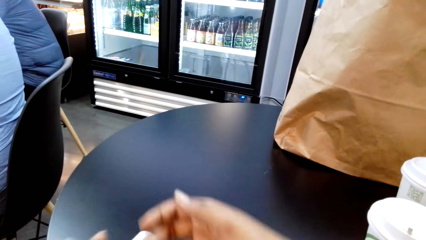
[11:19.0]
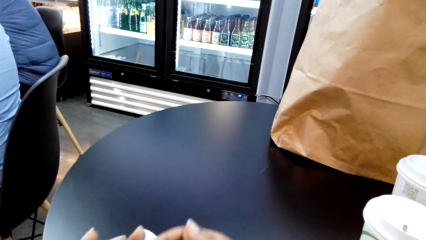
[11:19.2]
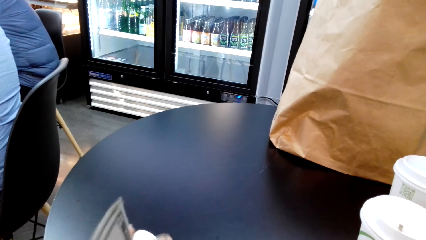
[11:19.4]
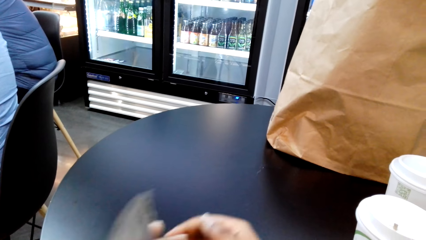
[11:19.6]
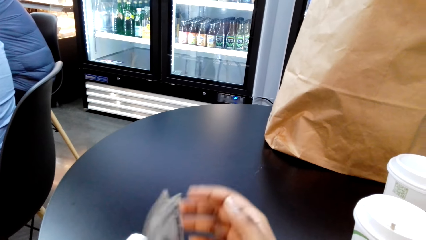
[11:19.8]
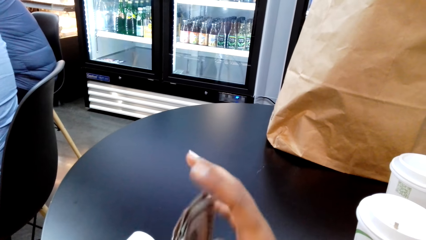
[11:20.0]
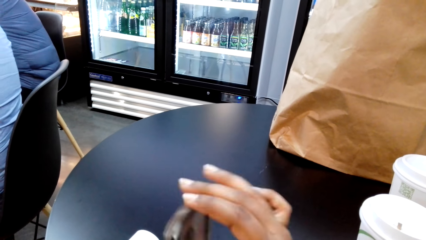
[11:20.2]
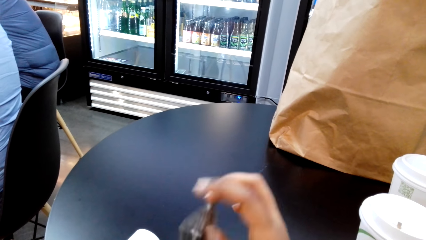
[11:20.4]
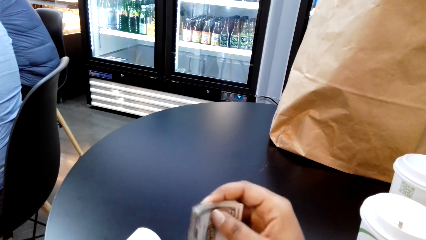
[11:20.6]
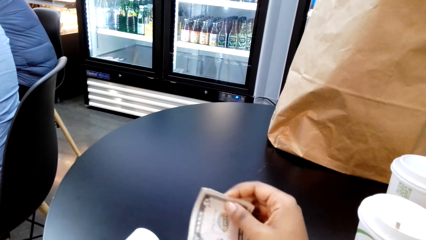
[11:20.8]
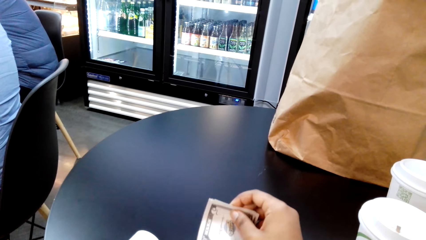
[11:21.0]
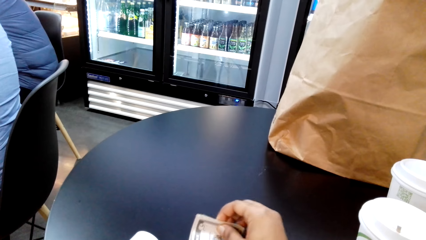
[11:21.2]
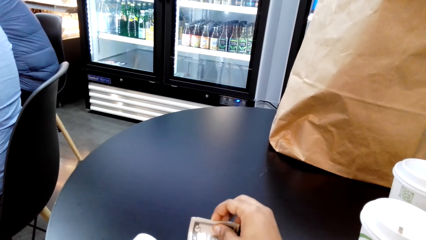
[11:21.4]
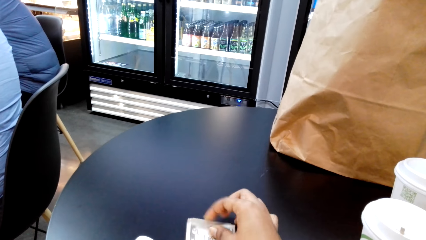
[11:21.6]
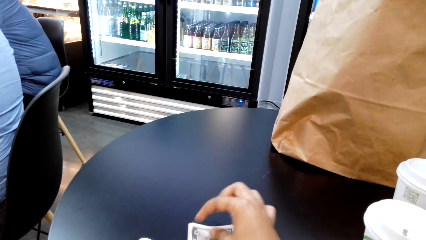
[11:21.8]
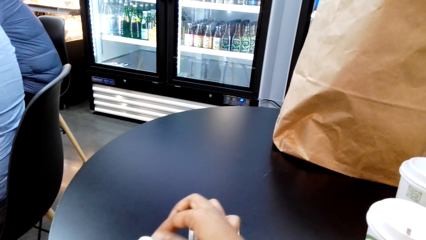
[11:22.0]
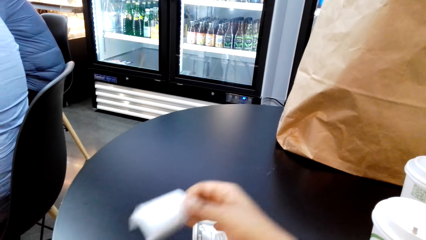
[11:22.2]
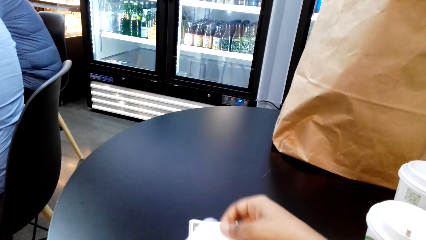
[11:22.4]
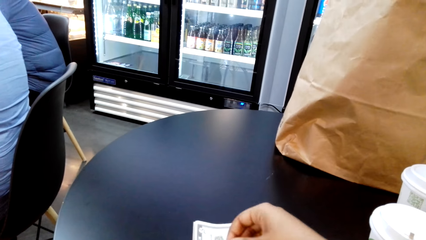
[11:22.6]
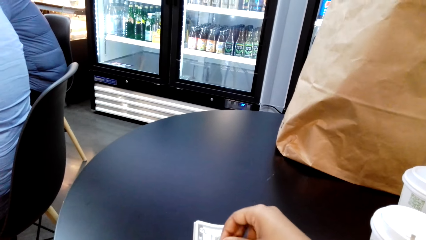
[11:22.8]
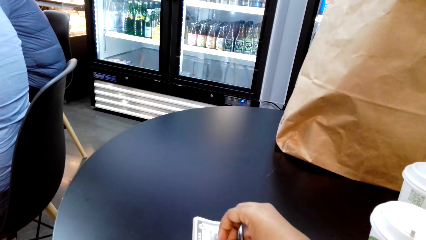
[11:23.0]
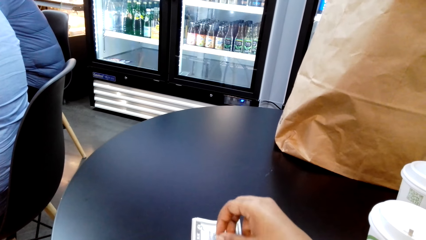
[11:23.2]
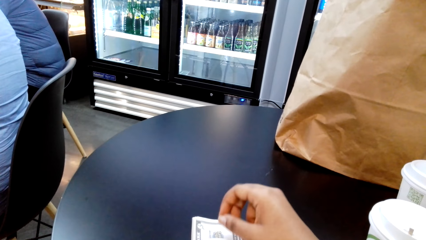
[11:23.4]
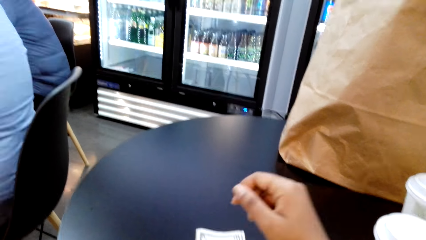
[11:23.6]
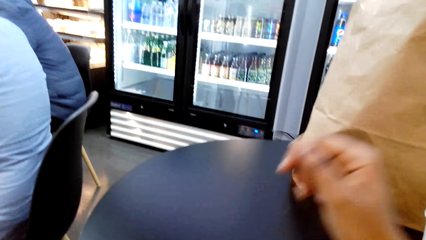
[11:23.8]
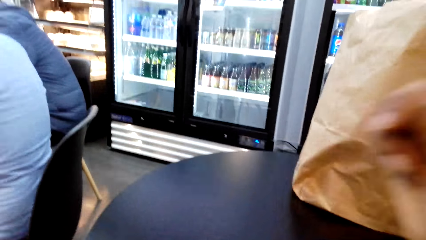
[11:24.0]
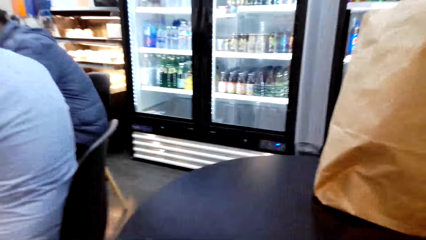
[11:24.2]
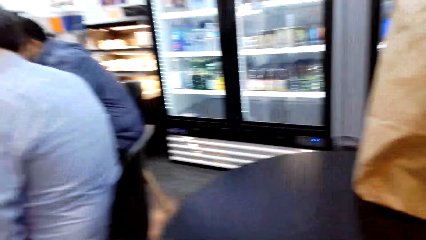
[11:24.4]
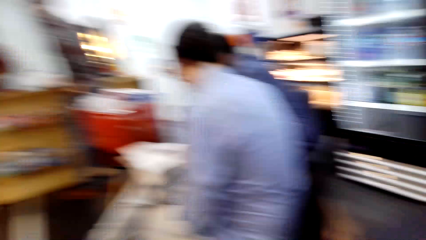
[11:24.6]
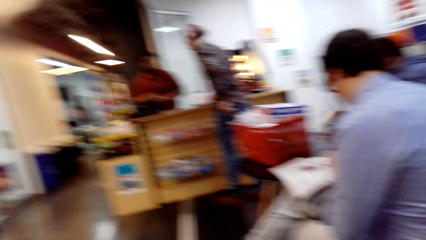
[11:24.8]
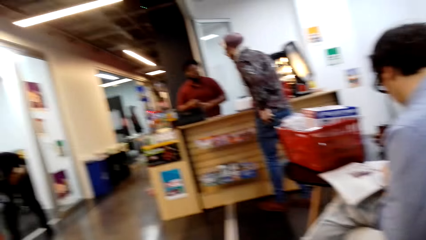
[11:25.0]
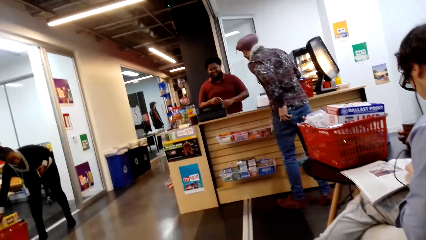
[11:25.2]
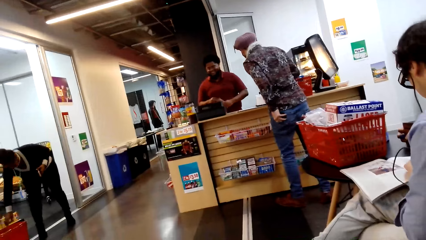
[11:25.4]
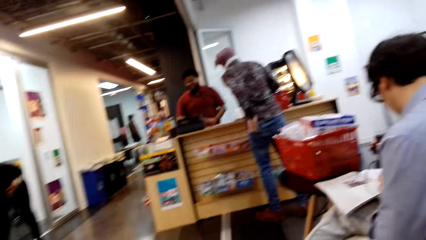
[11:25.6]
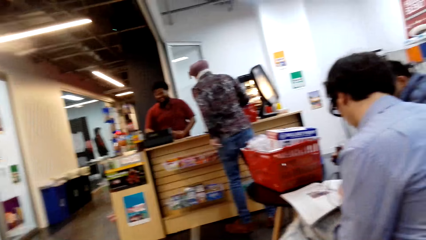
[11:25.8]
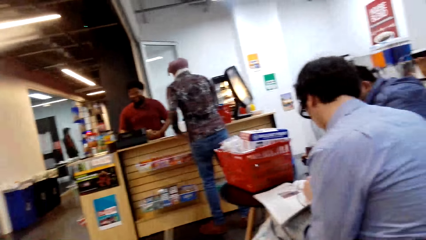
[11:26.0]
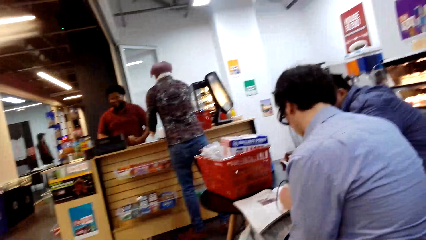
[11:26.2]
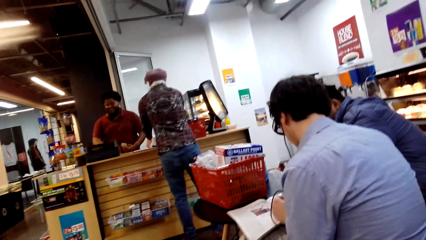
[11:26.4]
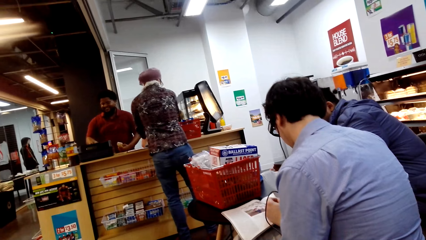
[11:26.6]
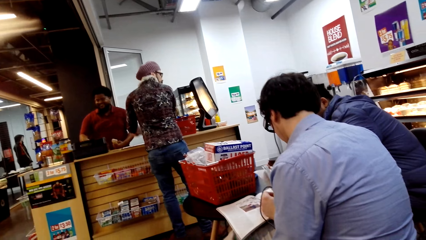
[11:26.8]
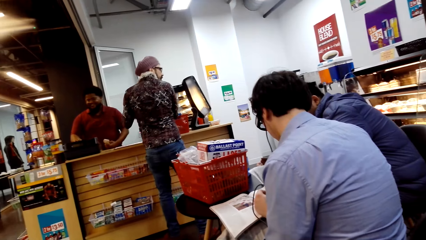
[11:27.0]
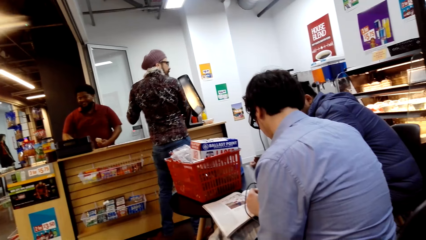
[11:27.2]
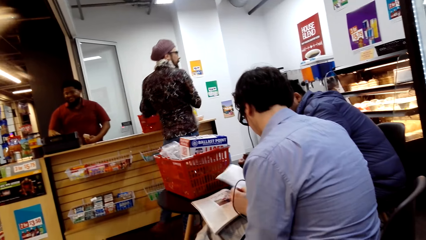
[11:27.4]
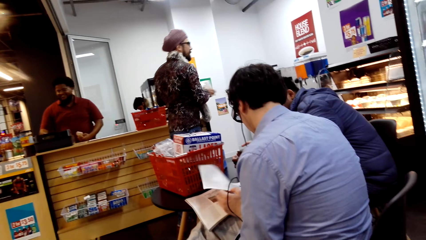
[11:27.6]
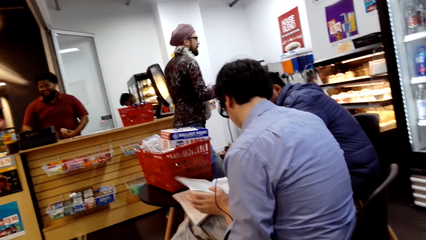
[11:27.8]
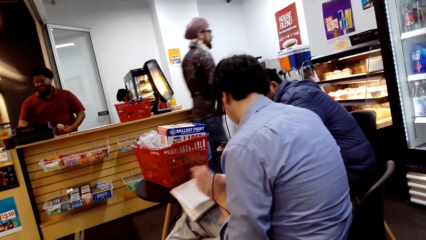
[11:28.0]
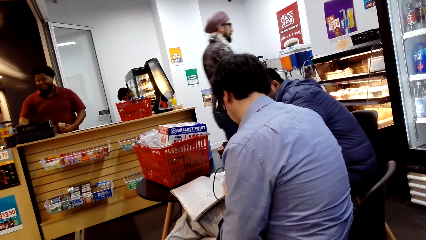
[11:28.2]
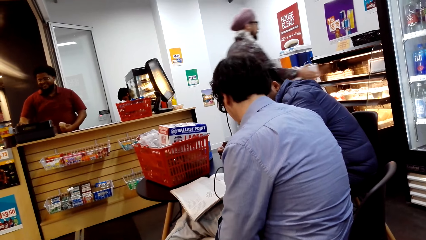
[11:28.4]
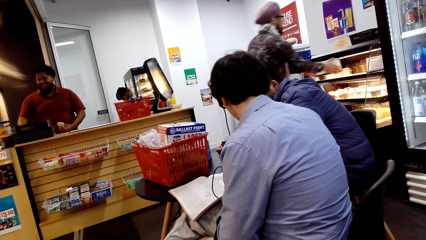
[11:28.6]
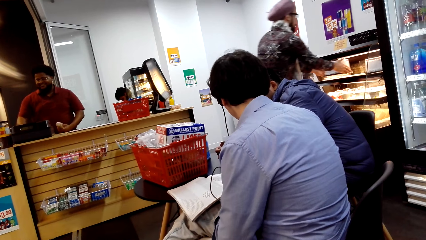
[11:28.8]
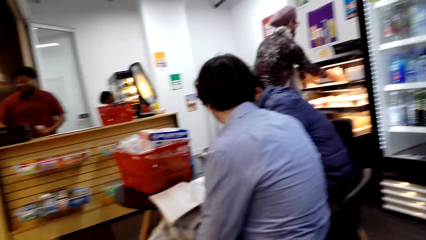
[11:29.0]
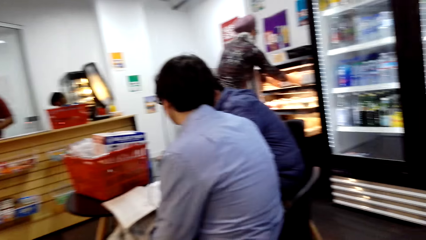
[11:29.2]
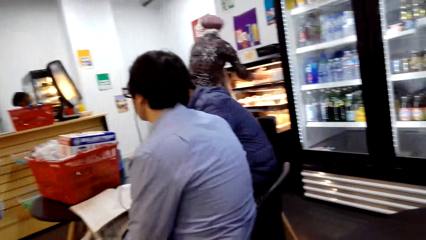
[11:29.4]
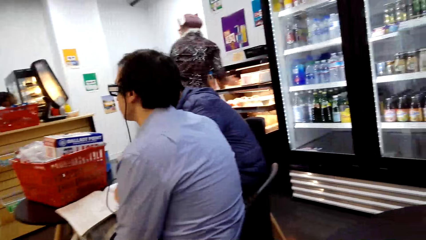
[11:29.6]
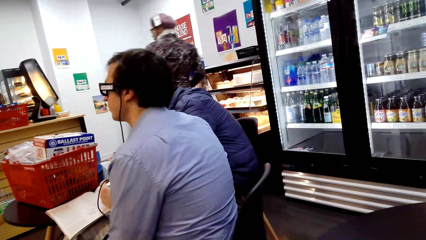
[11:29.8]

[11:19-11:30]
The camera wearer places the money on the table. They pick up the receipt. They place the receipt on the money. They look around the store.

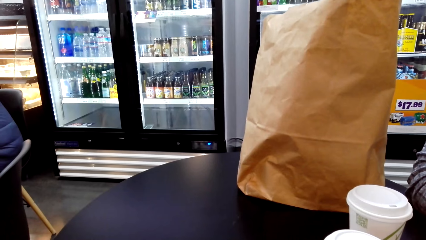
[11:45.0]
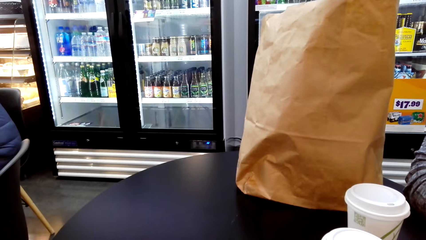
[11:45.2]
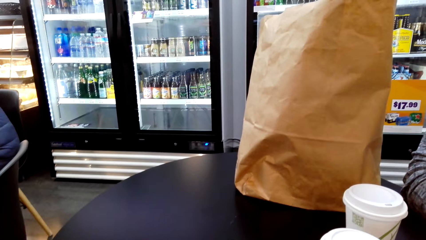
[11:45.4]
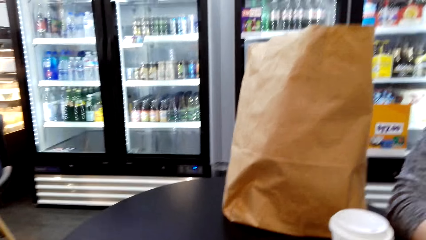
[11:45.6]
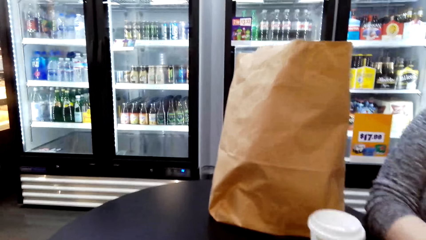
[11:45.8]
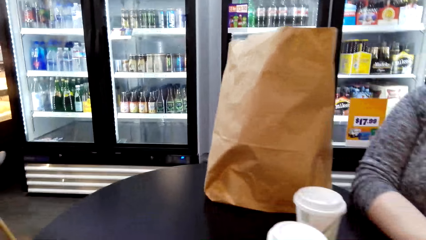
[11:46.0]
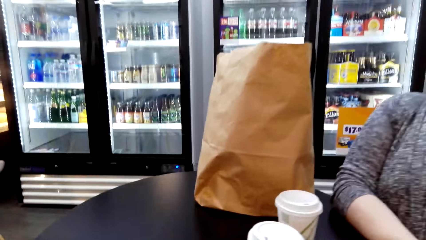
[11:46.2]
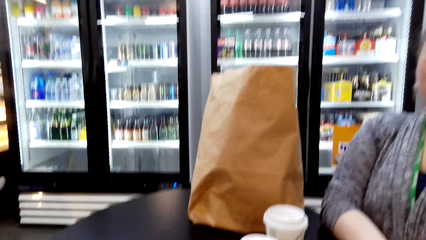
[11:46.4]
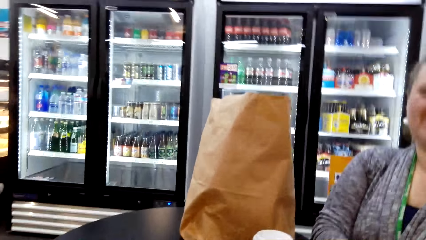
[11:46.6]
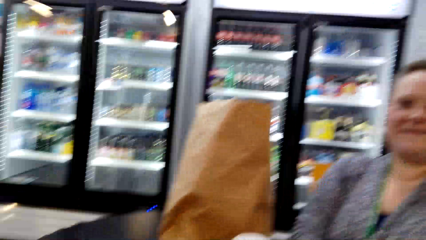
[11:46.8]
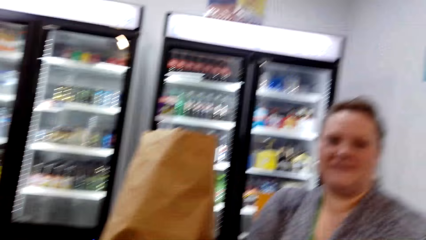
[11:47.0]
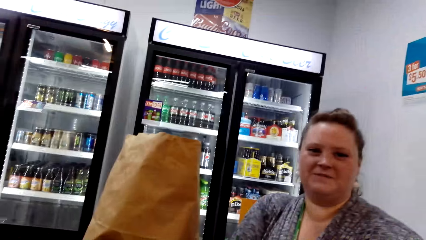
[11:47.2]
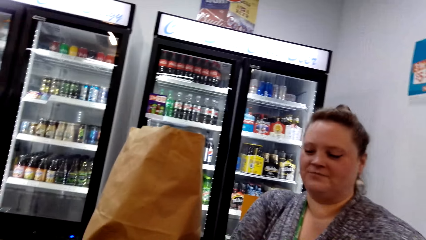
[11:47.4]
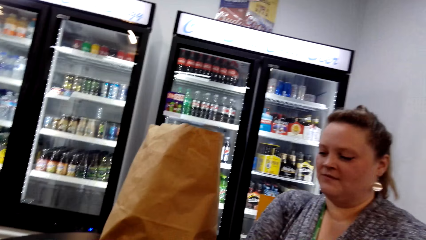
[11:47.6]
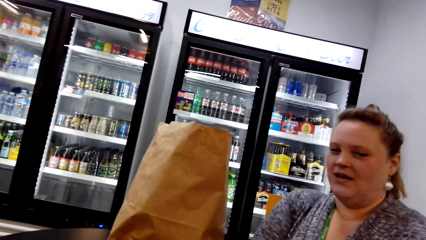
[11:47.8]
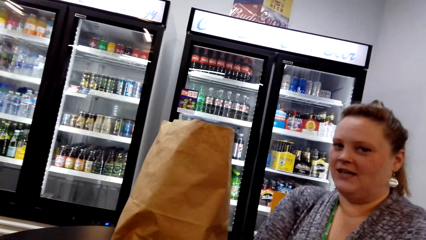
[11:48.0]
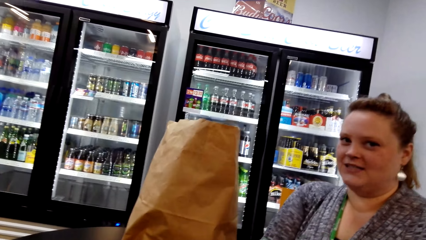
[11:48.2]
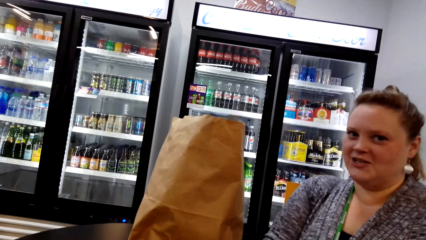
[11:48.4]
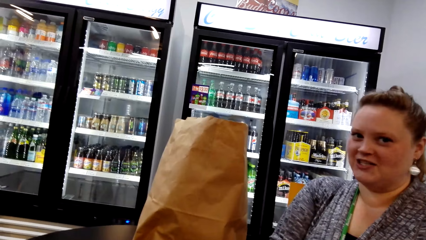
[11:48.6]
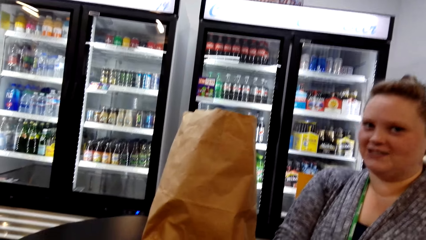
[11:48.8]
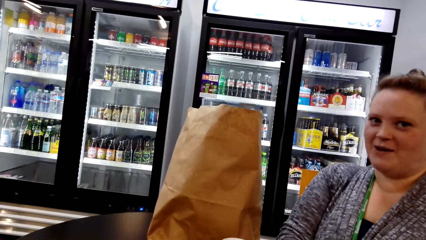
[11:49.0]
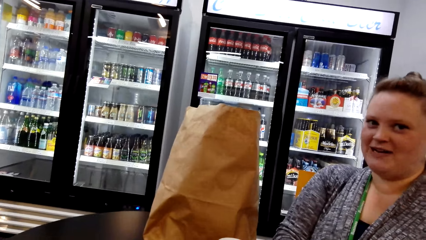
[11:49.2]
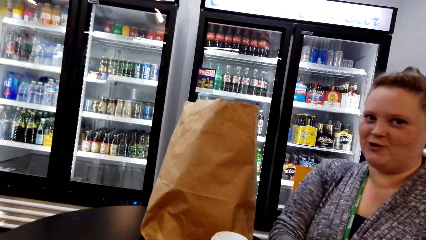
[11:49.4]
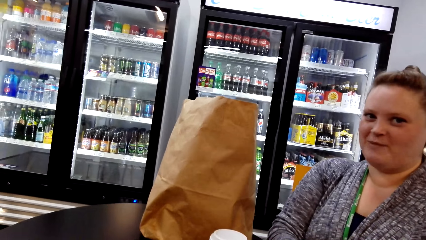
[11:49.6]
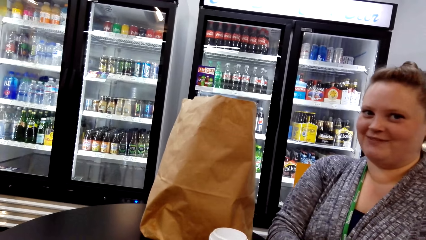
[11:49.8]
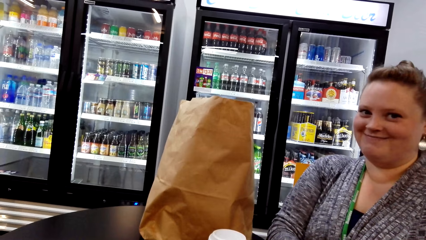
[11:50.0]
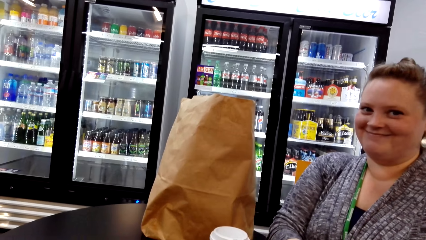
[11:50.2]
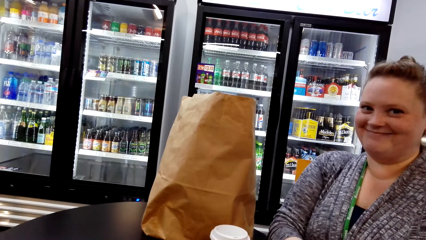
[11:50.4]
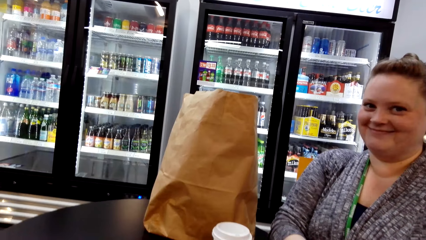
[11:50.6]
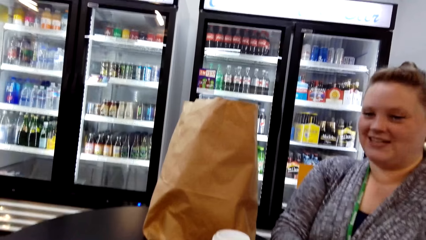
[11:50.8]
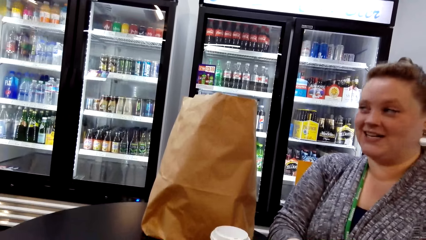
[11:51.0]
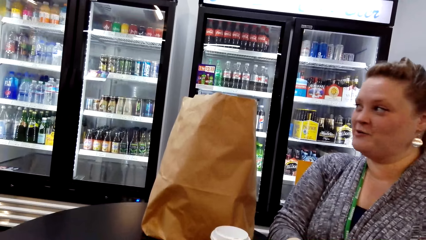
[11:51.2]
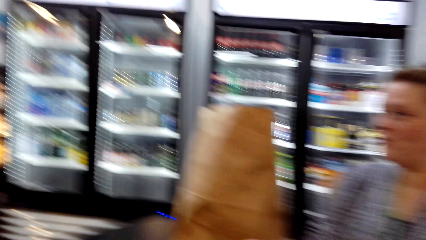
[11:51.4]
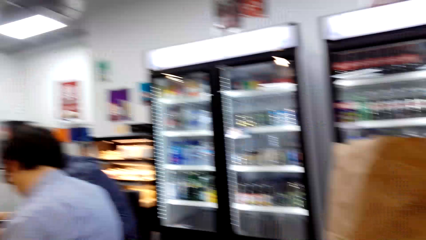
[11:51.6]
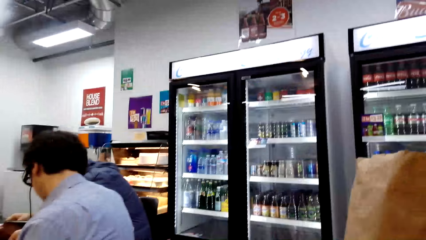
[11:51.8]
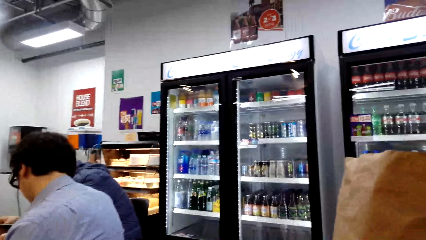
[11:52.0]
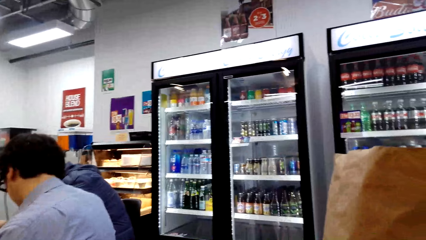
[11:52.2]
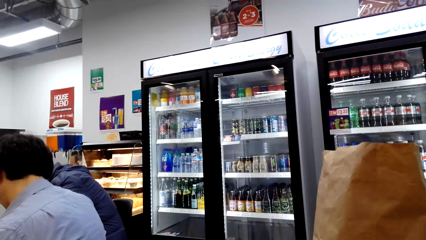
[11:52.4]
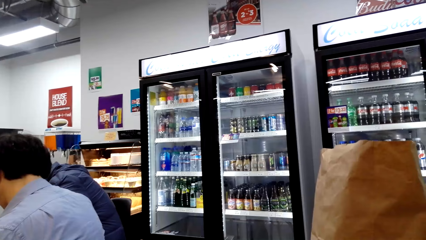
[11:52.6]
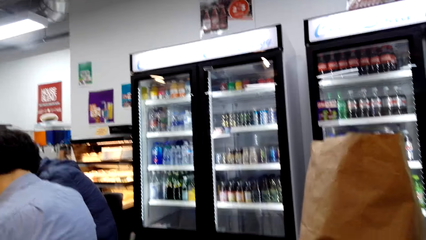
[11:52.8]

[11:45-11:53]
The camera wearer talks to a person. The person talks to the camera wearer. The camera wearer looks around the store.
